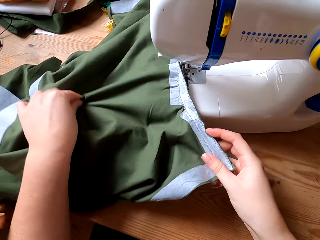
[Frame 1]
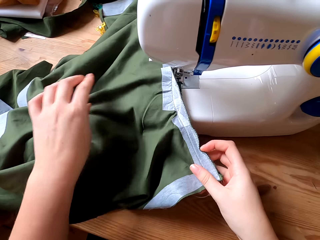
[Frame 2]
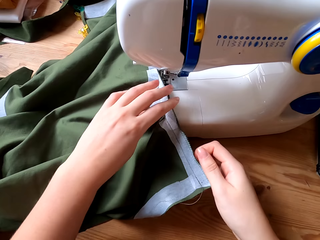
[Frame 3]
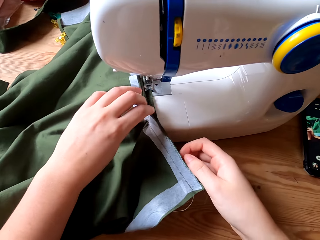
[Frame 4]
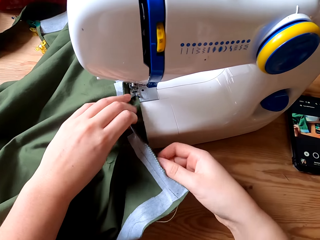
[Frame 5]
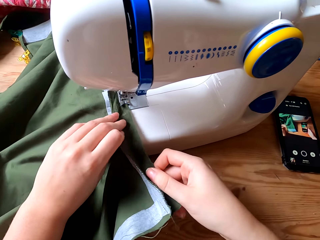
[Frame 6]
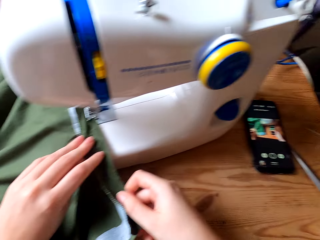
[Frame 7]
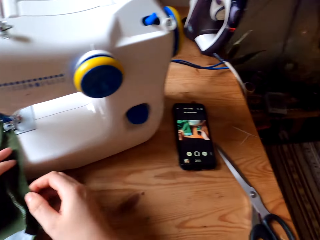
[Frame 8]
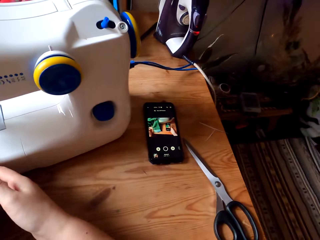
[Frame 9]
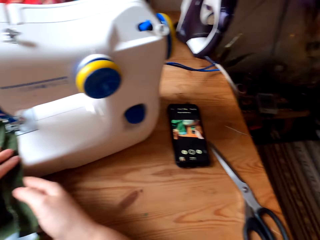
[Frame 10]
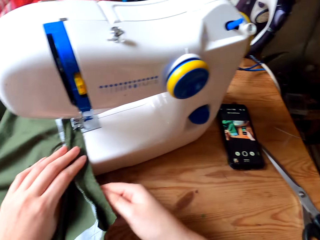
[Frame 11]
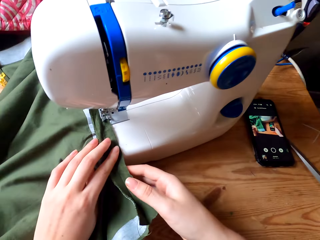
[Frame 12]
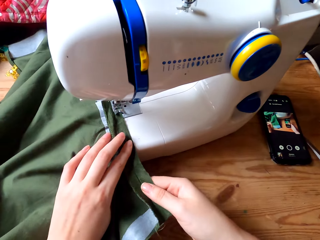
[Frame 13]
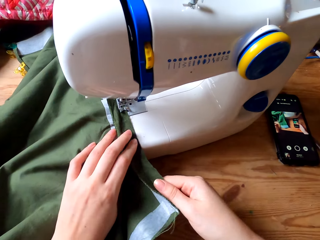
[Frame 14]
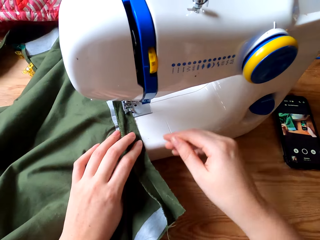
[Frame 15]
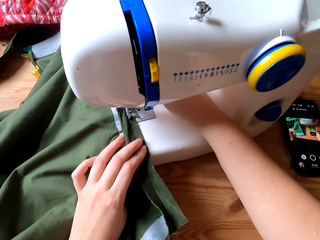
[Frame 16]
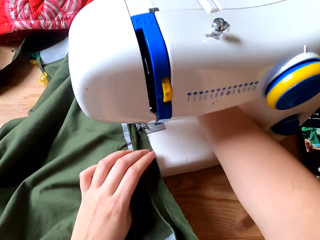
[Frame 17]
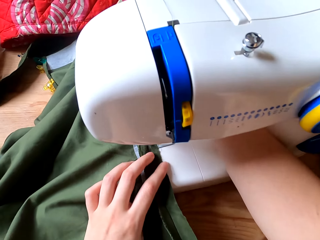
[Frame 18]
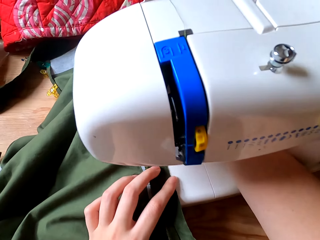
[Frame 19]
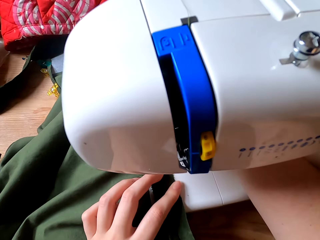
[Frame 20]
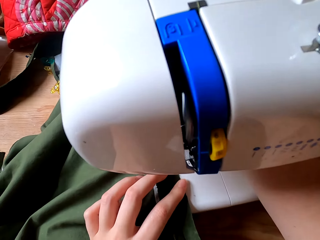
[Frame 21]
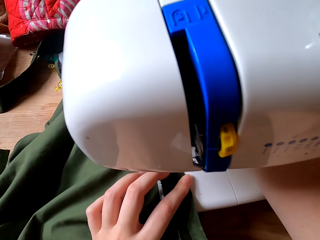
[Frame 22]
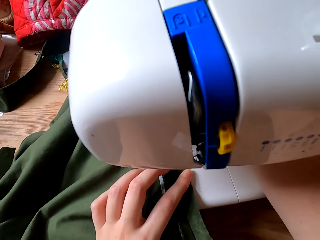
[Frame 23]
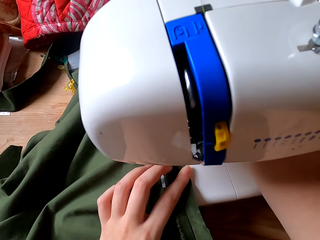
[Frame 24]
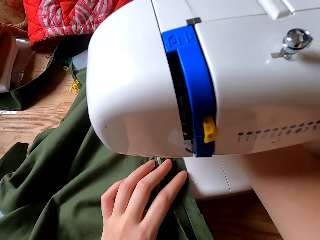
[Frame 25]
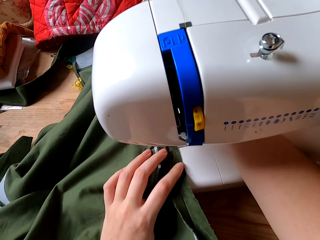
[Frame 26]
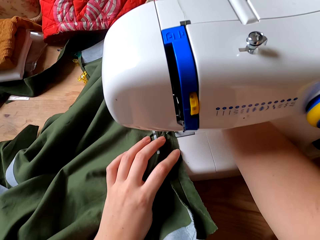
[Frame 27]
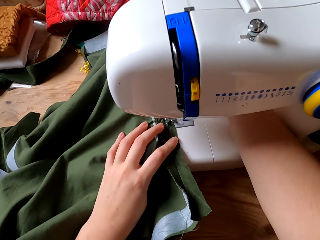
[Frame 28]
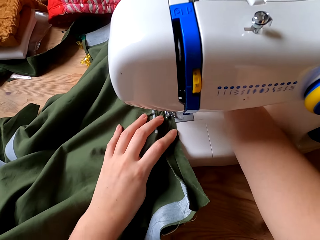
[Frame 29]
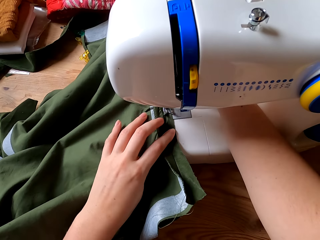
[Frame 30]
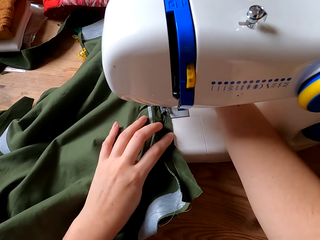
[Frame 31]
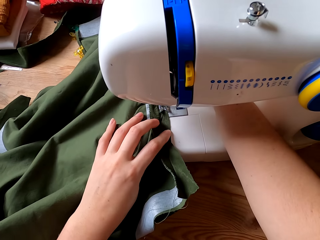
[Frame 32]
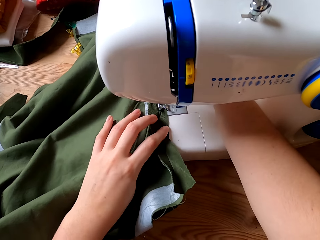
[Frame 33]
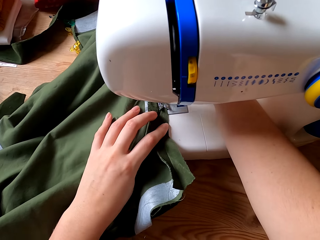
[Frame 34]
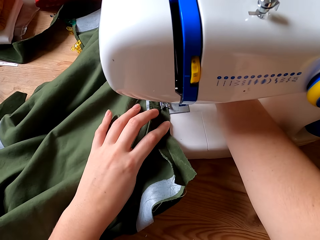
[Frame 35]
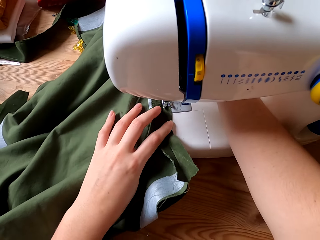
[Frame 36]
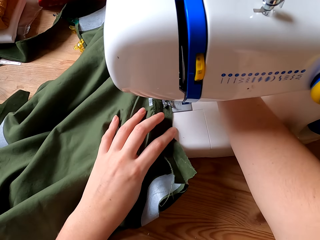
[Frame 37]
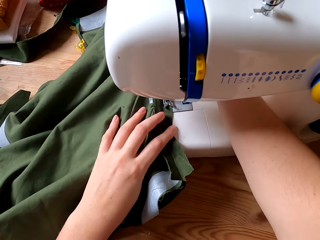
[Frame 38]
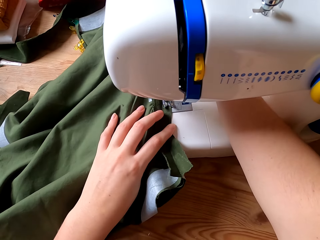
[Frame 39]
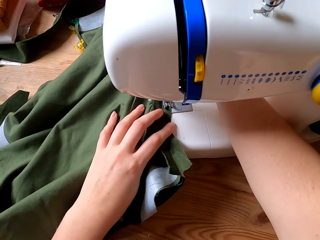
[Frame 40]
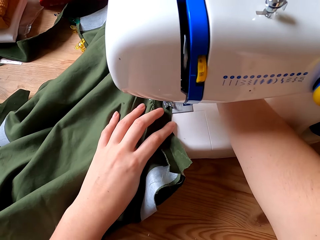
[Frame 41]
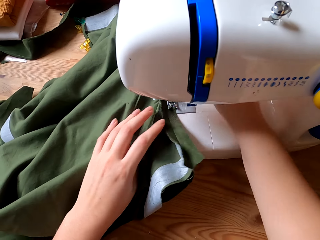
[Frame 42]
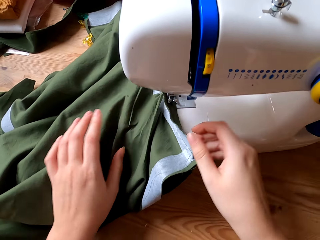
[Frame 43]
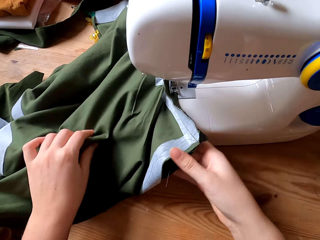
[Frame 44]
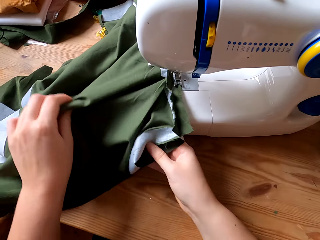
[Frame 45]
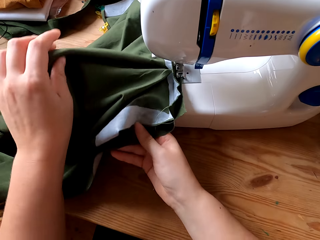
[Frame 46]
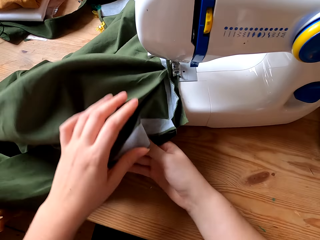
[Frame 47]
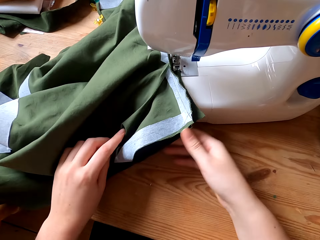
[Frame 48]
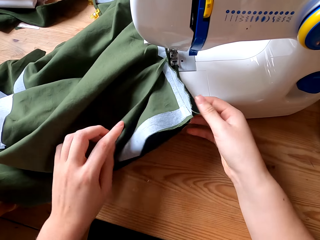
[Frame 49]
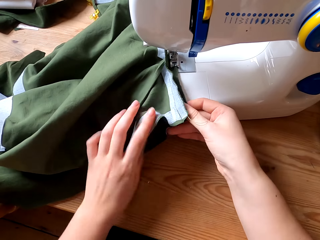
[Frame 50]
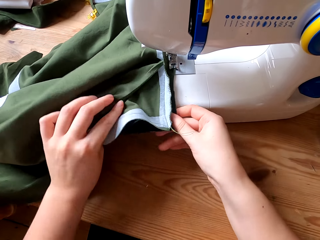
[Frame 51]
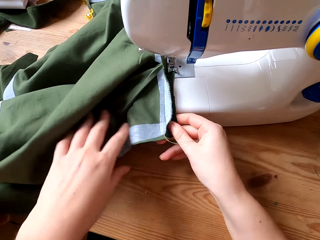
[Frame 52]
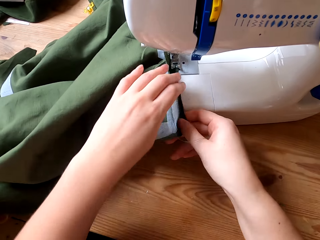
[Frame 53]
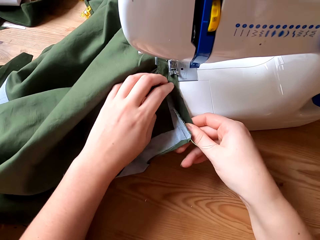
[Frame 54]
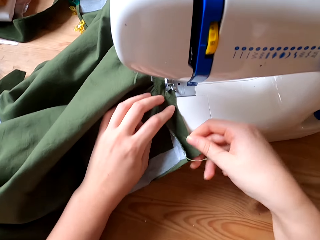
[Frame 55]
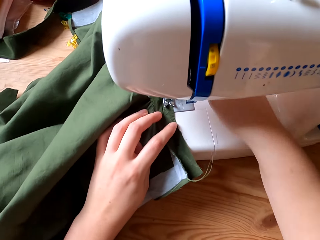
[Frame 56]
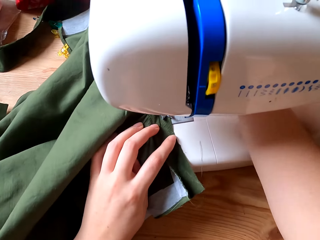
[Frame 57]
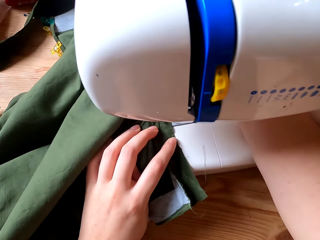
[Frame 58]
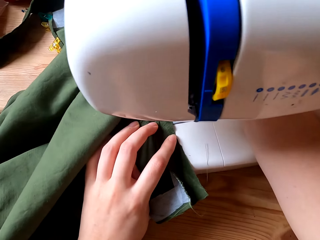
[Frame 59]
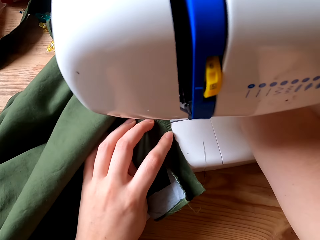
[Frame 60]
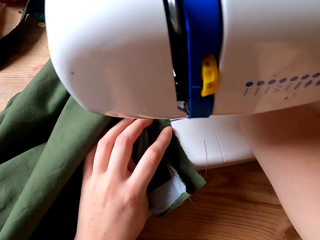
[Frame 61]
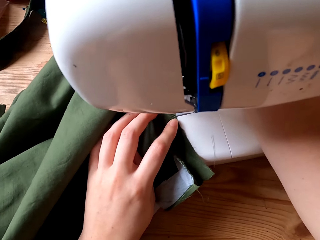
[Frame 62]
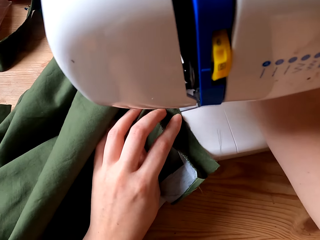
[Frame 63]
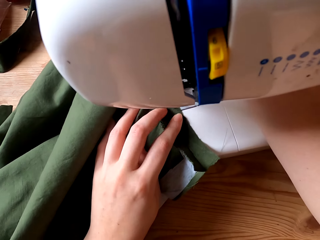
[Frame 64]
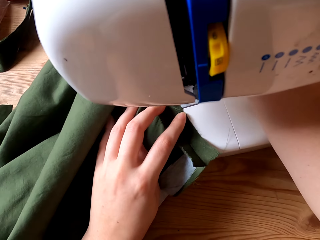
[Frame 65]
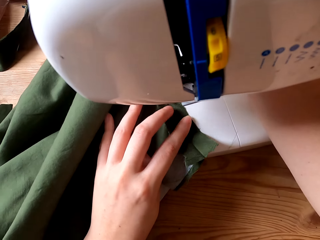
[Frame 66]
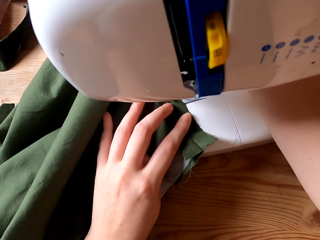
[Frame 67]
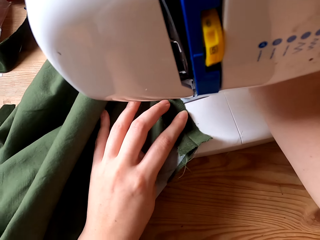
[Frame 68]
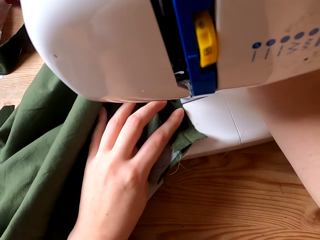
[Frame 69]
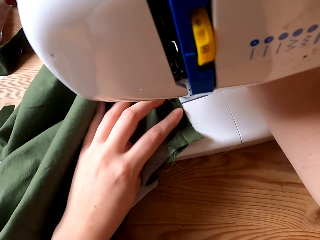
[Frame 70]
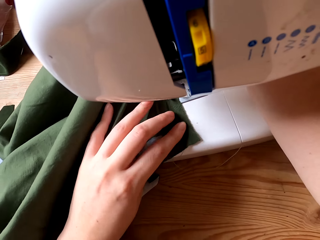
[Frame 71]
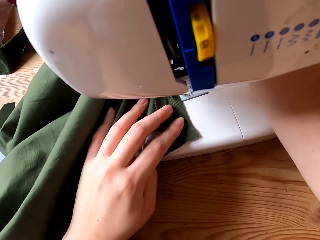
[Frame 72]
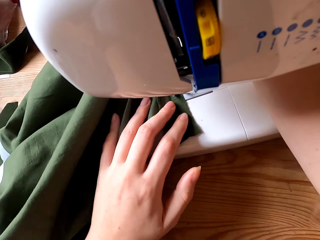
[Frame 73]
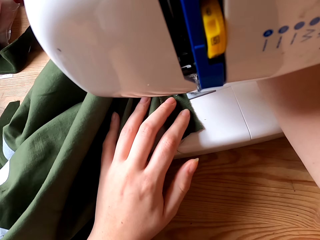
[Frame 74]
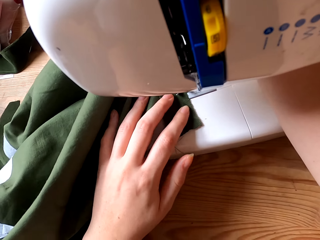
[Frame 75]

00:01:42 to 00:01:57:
The camera wearer straightens the cloth with both hands. They sew the cloth with a sewing machine. They straighten the cloth with both hands. They sew the cloth with the sewing machine.

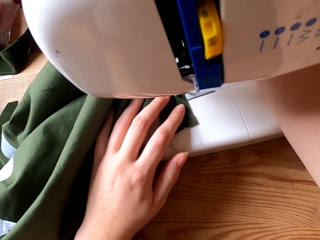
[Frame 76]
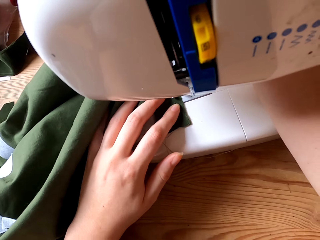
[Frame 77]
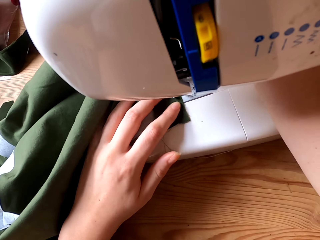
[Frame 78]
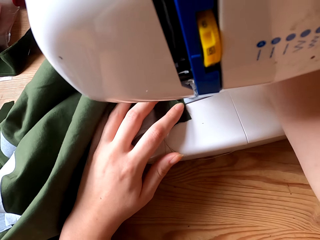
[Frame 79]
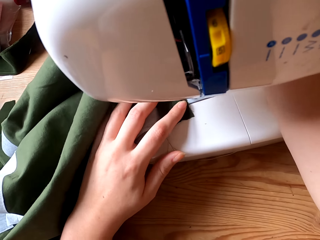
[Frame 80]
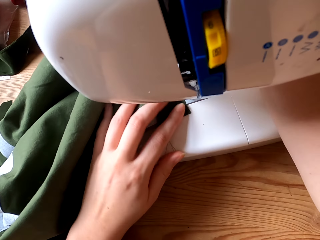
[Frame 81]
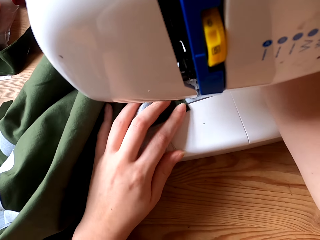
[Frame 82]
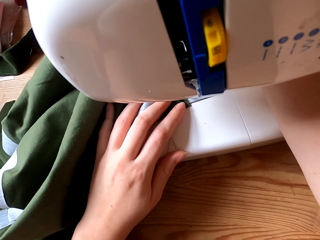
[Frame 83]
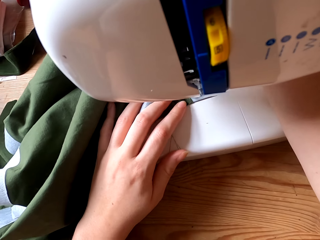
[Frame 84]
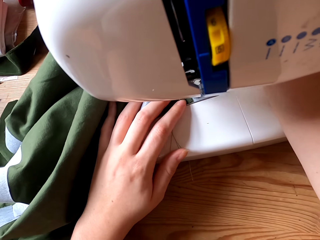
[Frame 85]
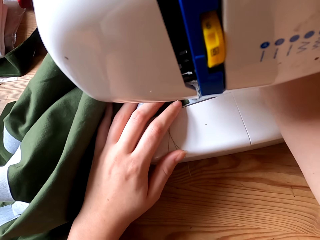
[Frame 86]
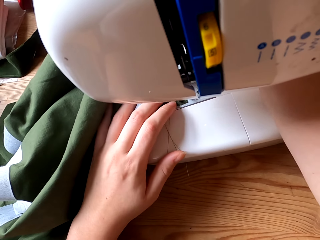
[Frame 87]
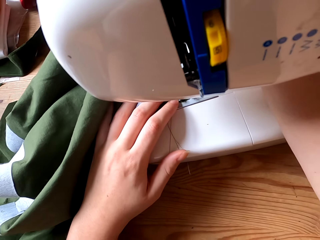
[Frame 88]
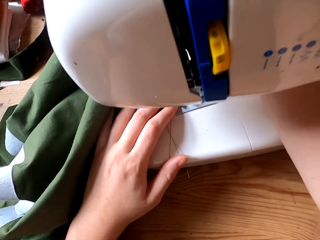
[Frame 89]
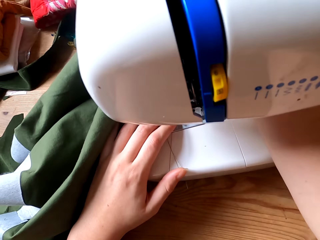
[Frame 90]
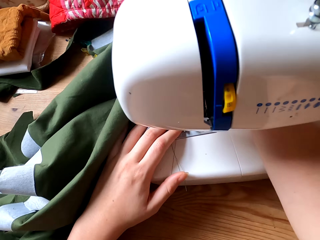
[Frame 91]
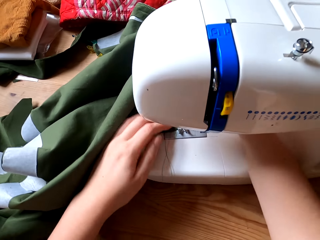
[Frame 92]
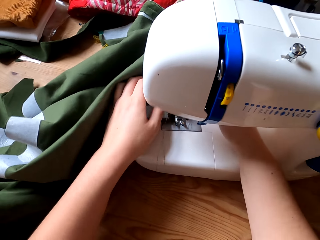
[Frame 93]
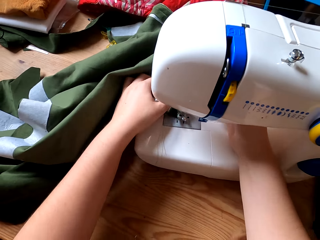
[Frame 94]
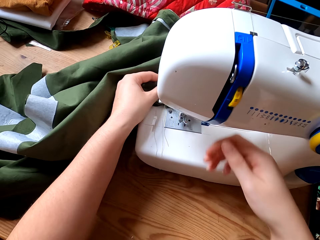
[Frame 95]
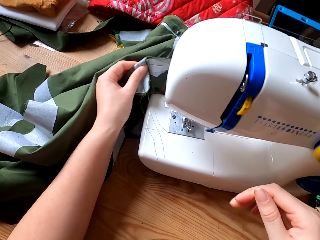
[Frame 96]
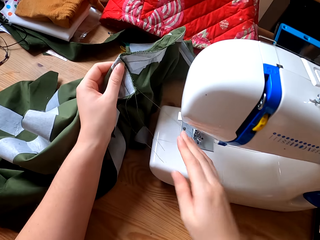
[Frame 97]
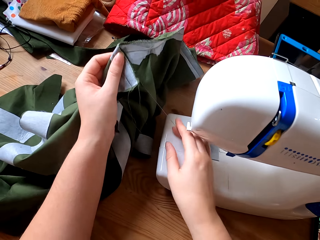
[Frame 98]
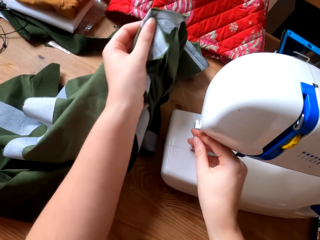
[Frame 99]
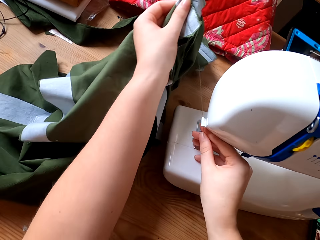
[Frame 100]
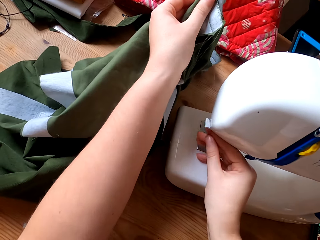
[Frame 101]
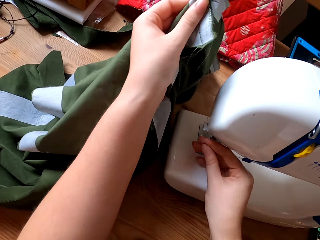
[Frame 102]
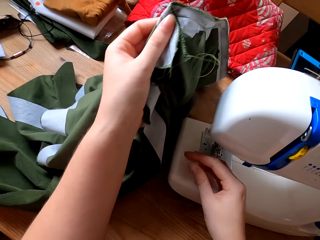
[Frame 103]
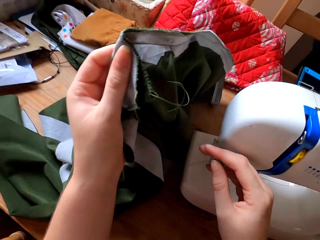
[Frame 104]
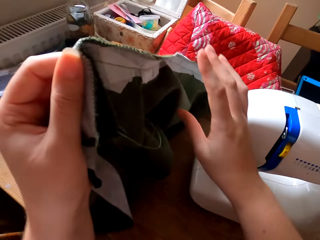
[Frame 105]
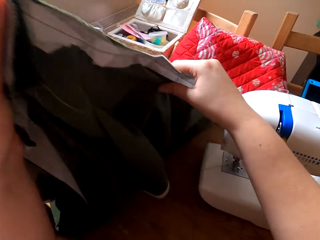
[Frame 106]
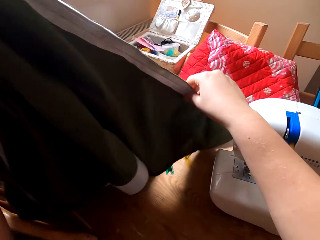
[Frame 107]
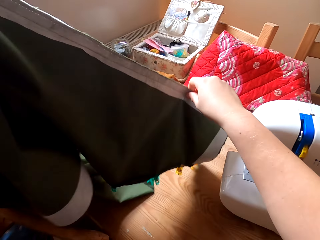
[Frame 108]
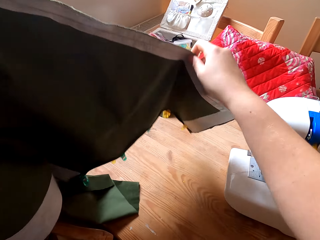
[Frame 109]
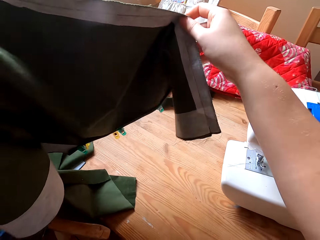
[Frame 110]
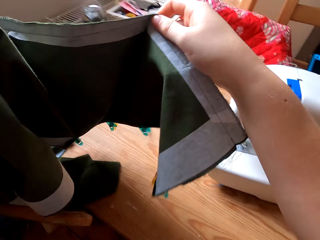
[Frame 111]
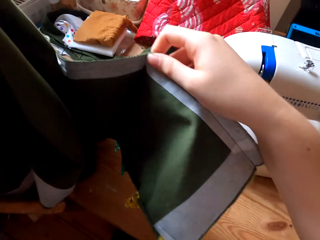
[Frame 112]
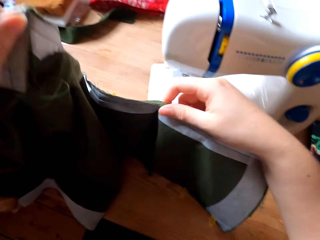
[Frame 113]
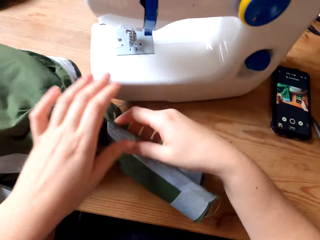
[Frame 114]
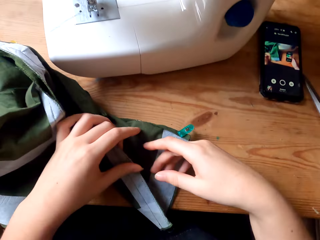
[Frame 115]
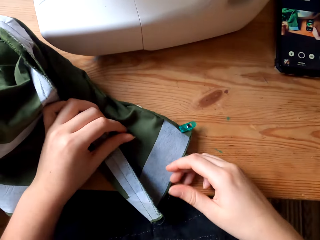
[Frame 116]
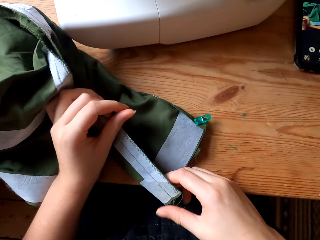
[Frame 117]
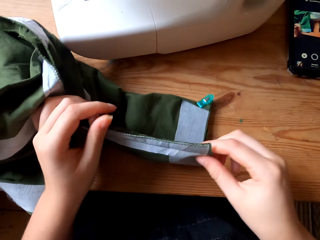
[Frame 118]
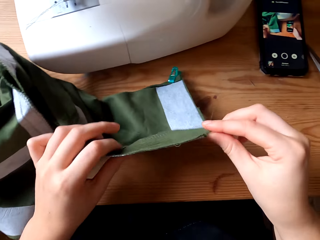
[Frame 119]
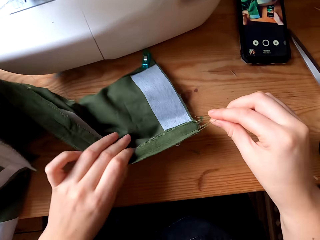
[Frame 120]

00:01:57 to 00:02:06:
The camera wearer picks up the cloth. They cut the thread from the cloth with a sewing machine. They lift the cloth, stretch the cloth and place the cloth on the table.
